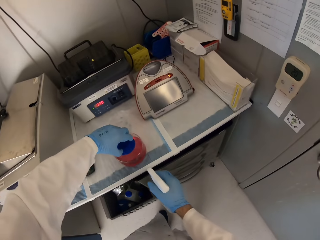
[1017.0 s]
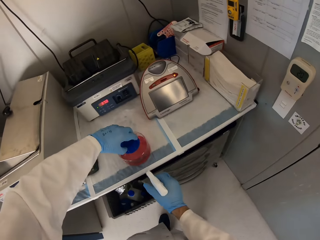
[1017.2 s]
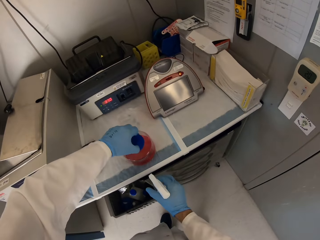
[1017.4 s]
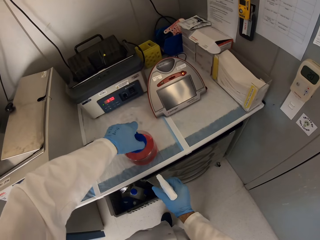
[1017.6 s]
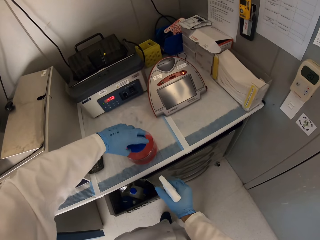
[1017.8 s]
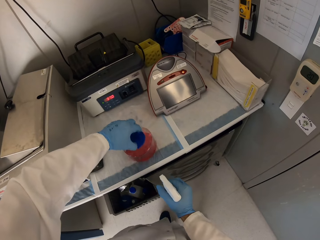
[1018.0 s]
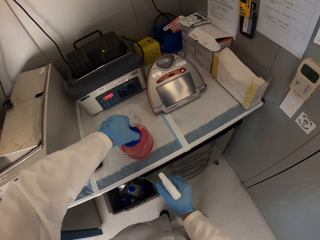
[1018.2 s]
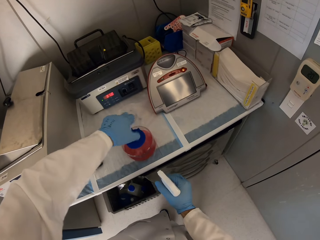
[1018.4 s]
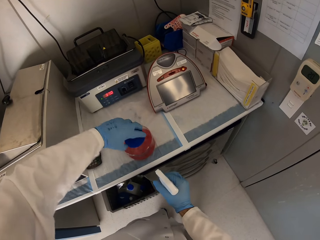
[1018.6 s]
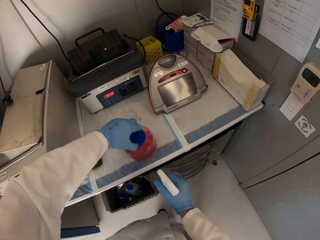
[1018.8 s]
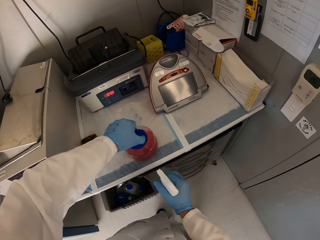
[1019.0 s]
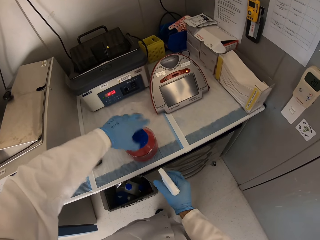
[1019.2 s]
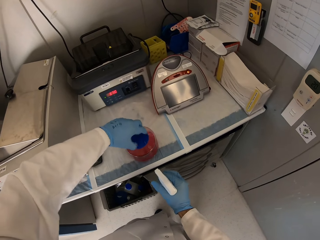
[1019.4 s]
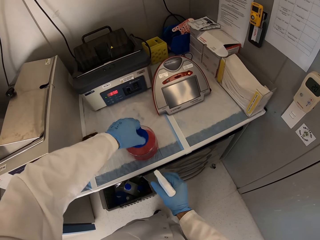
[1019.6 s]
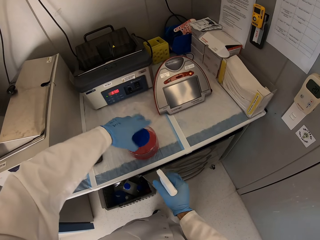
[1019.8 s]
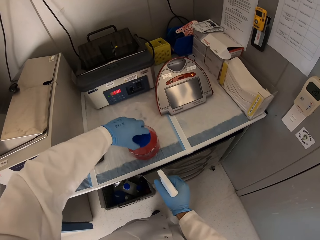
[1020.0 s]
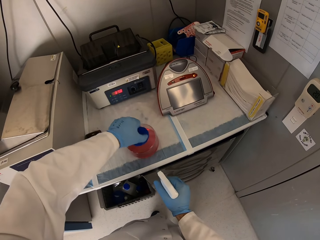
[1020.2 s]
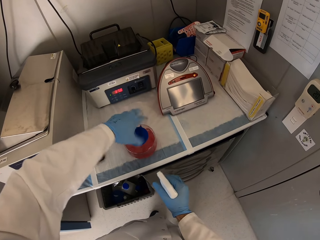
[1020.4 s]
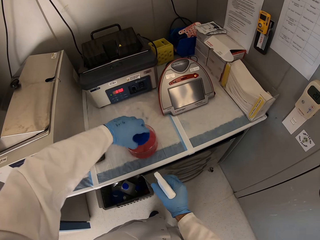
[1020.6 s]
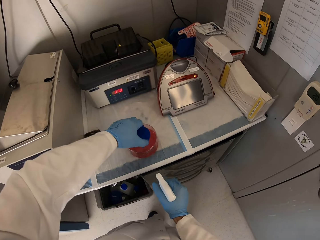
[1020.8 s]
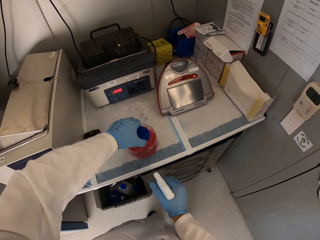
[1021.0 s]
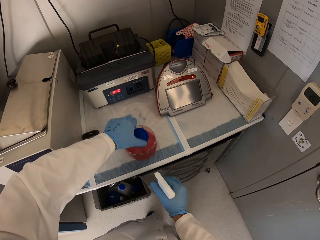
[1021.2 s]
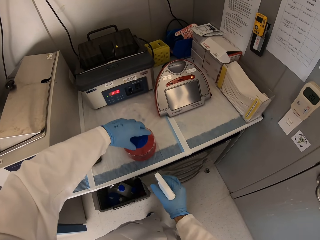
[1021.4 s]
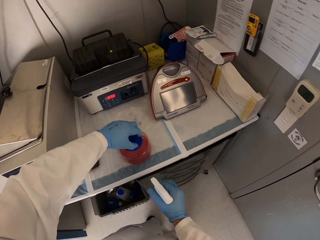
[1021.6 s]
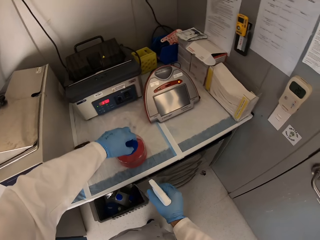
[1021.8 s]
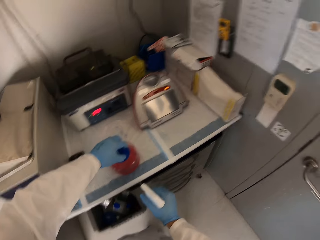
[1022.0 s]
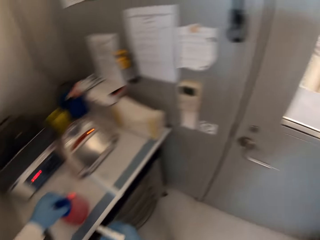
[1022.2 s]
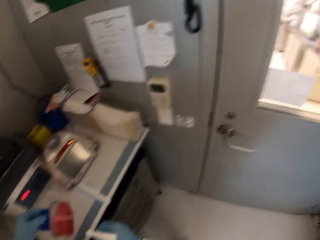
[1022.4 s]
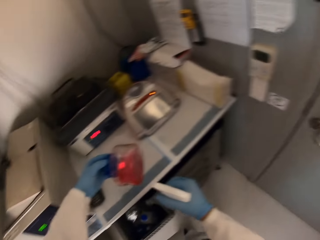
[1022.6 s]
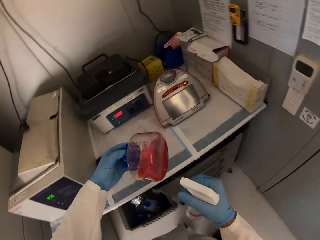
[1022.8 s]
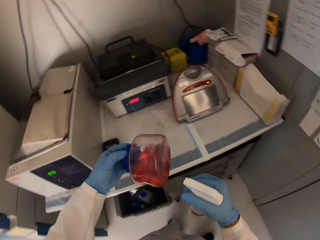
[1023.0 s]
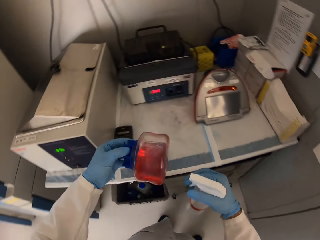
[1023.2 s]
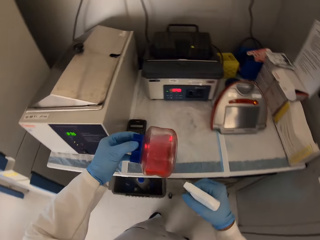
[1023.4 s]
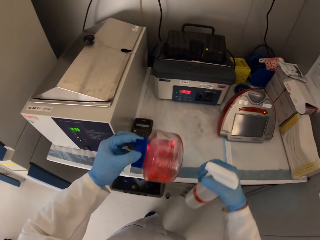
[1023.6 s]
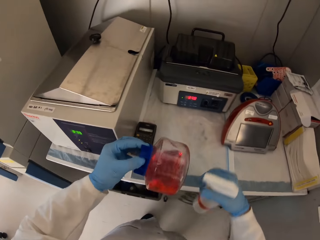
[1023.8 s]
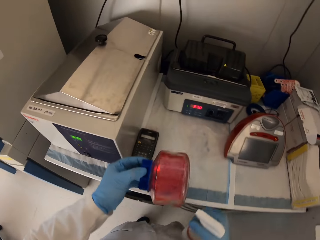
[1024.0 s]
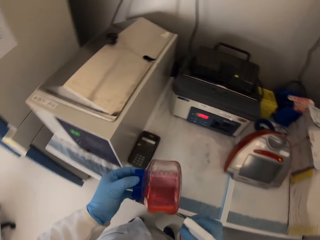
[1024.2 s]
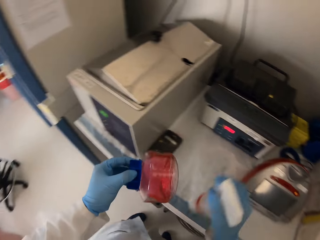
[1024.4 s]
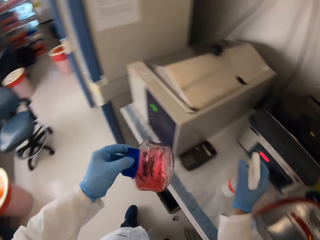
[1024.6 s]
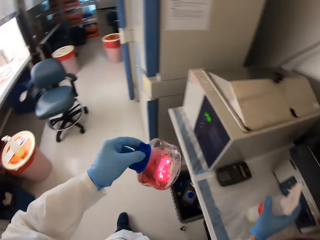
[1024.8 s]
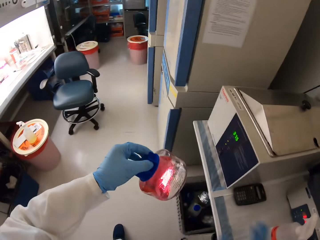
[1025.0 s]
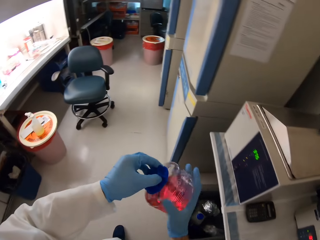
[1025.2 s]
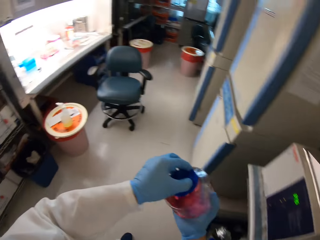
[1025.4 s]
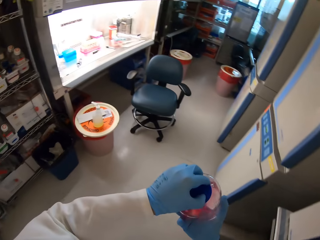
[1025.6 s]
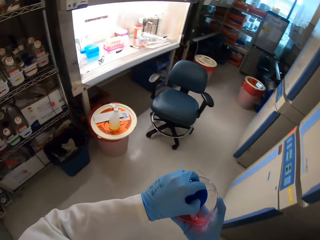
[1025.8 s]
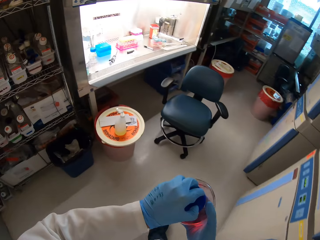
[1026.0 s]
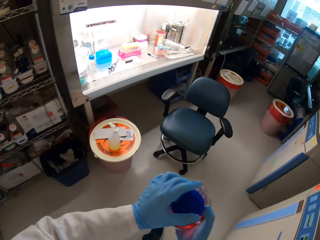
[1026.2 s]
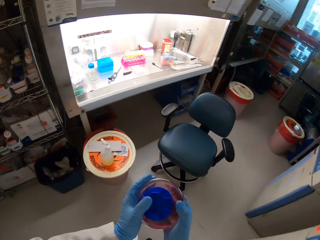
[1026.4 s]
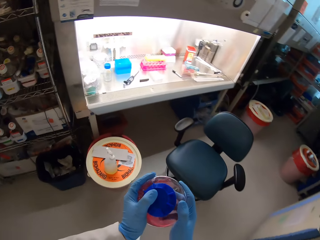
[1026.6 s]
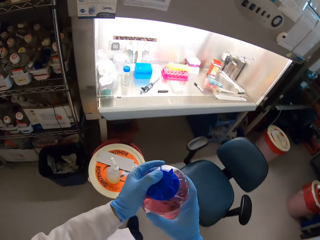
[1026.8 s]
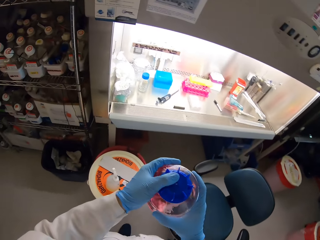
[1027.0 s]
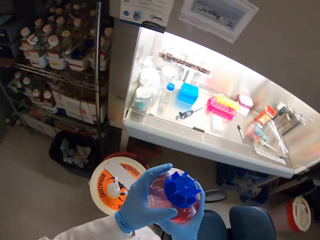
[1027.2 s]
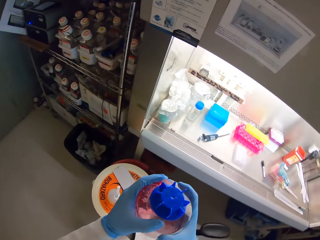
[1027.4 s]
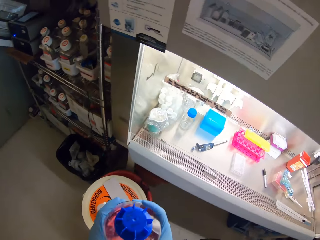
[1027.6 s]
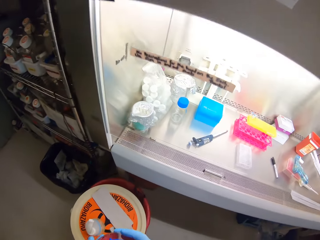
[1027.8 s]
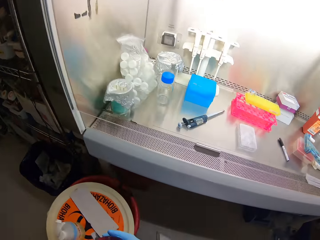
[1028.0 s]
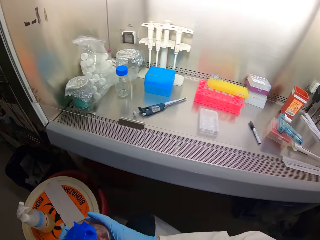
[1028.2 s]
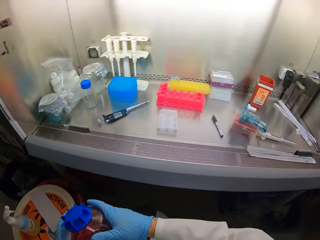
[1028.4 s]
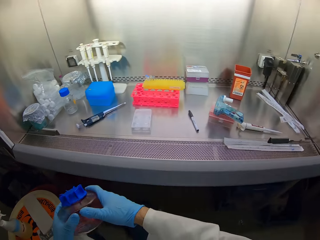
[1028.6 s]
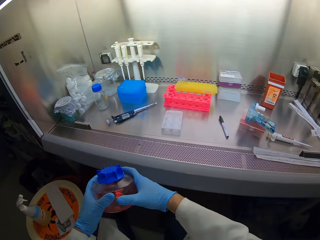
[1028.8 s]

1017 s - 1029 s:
The camera wearer sanitizes the specimen. They walk around.

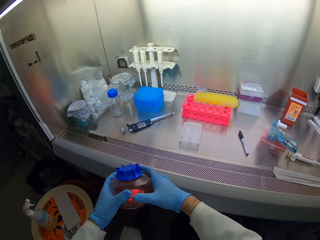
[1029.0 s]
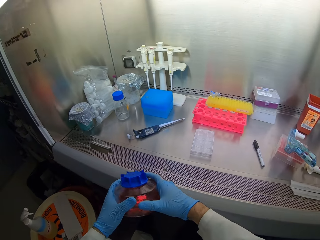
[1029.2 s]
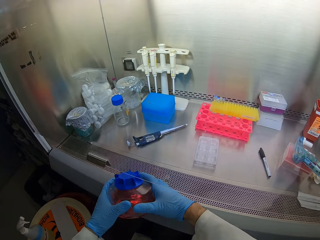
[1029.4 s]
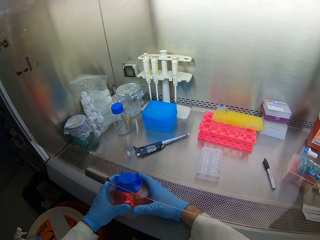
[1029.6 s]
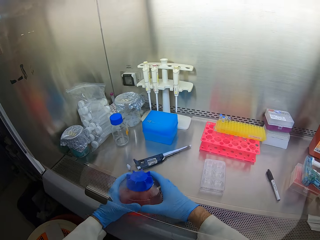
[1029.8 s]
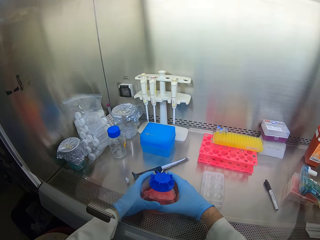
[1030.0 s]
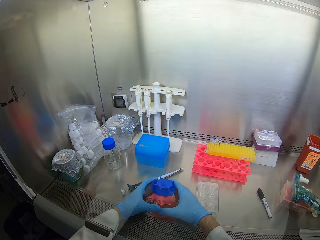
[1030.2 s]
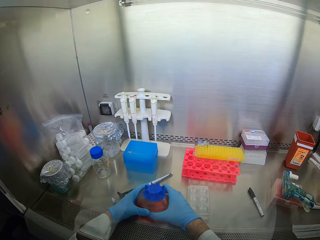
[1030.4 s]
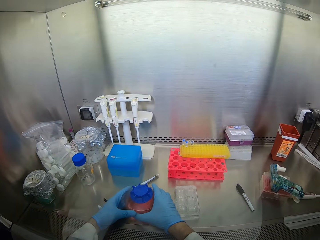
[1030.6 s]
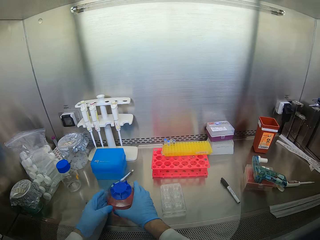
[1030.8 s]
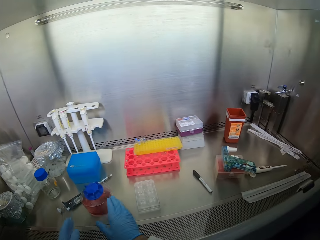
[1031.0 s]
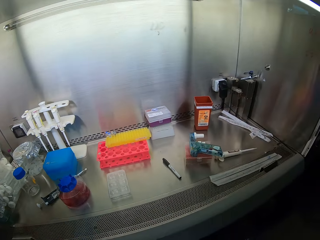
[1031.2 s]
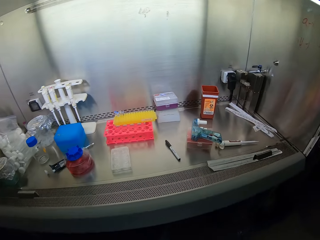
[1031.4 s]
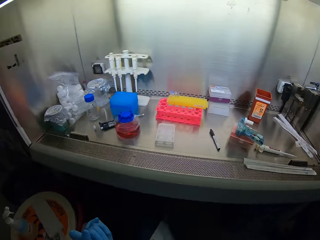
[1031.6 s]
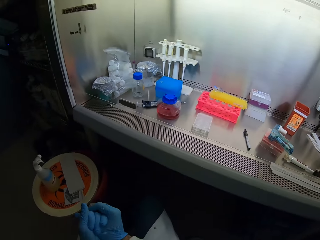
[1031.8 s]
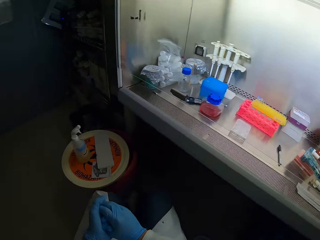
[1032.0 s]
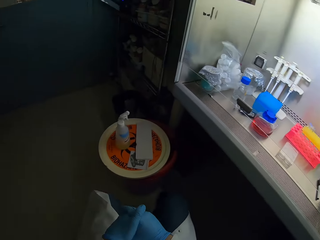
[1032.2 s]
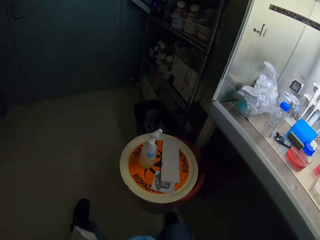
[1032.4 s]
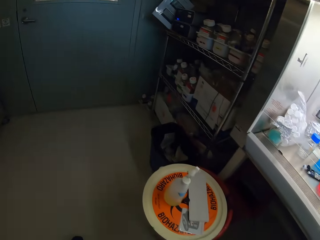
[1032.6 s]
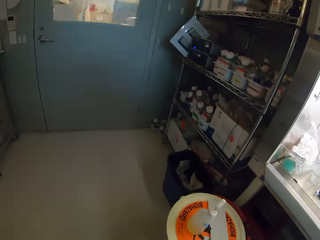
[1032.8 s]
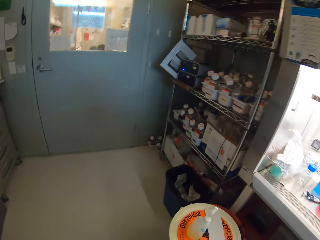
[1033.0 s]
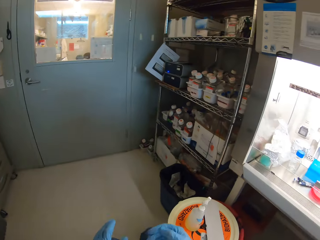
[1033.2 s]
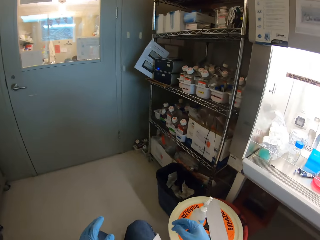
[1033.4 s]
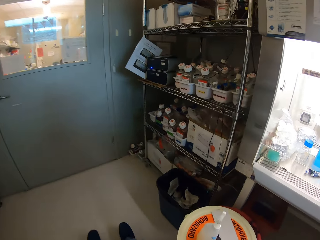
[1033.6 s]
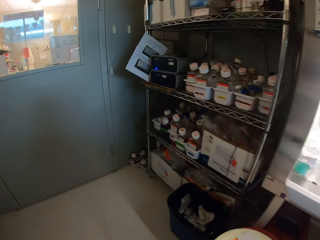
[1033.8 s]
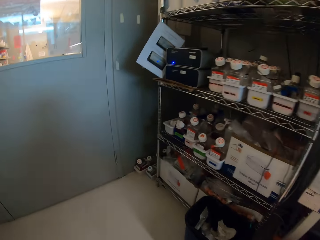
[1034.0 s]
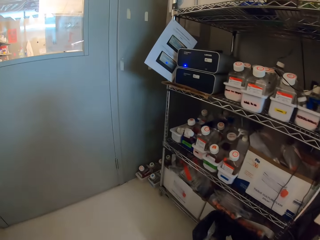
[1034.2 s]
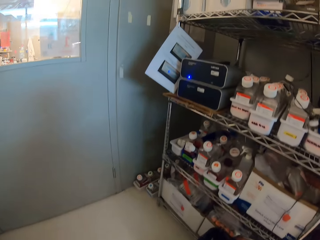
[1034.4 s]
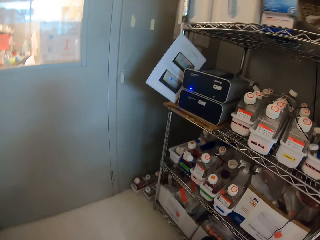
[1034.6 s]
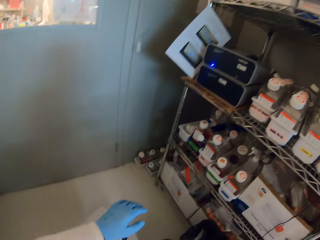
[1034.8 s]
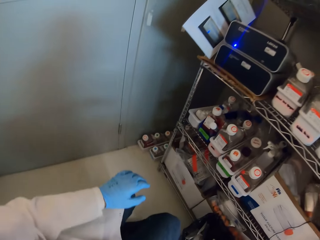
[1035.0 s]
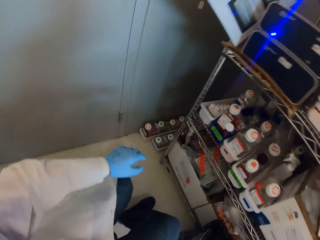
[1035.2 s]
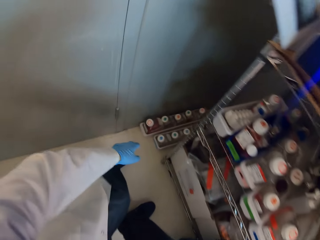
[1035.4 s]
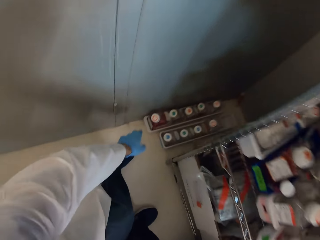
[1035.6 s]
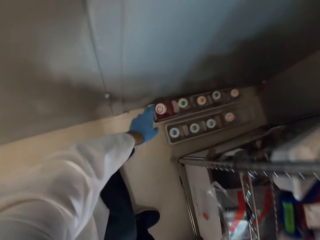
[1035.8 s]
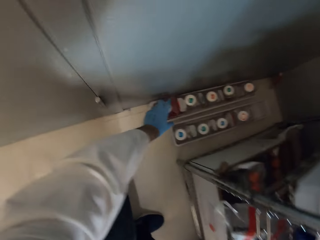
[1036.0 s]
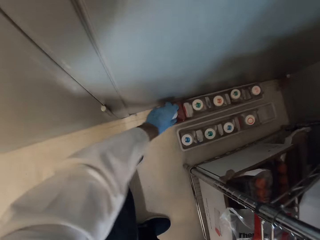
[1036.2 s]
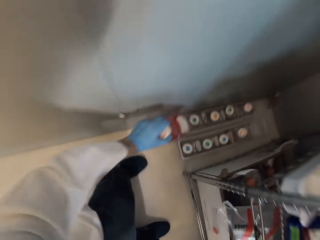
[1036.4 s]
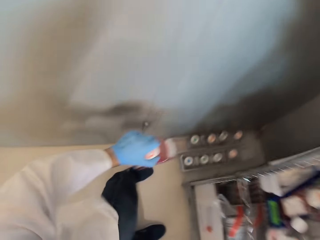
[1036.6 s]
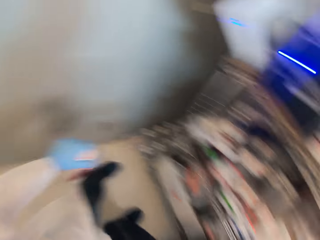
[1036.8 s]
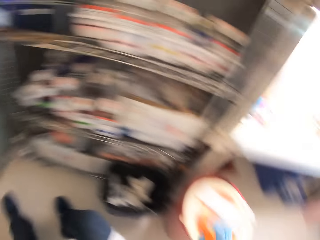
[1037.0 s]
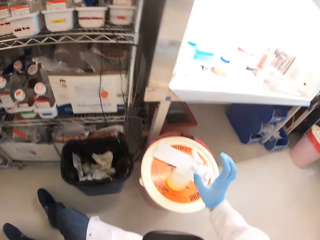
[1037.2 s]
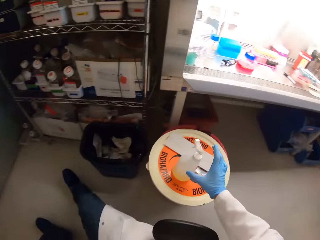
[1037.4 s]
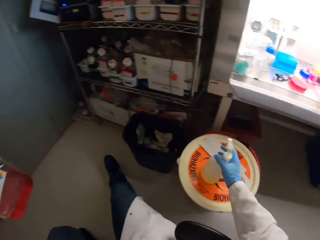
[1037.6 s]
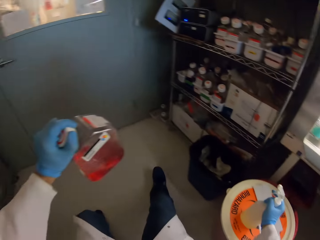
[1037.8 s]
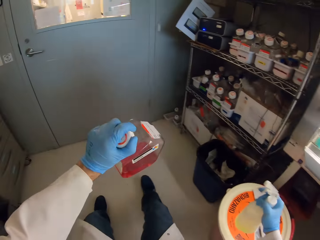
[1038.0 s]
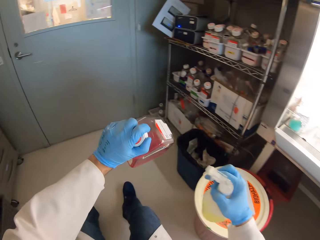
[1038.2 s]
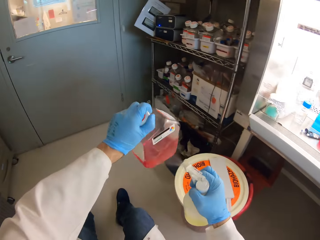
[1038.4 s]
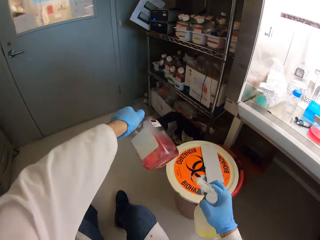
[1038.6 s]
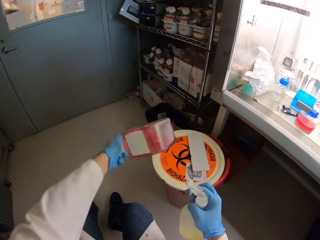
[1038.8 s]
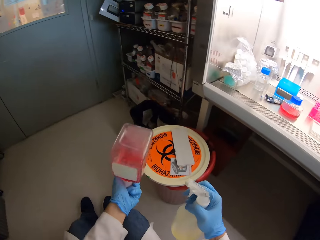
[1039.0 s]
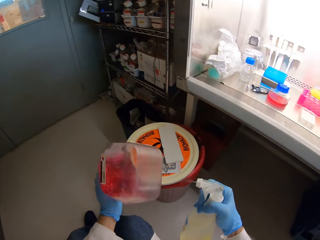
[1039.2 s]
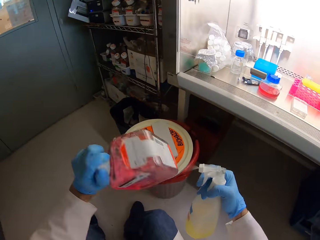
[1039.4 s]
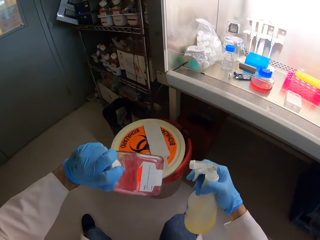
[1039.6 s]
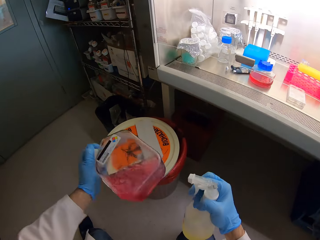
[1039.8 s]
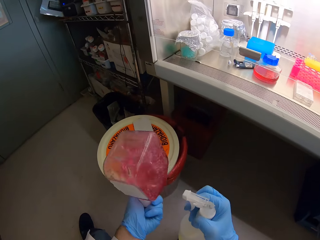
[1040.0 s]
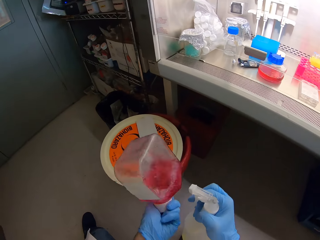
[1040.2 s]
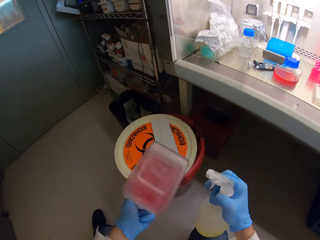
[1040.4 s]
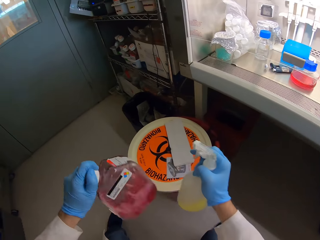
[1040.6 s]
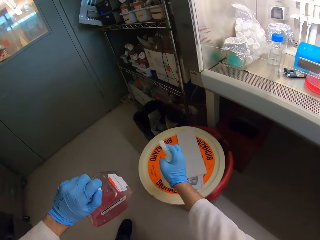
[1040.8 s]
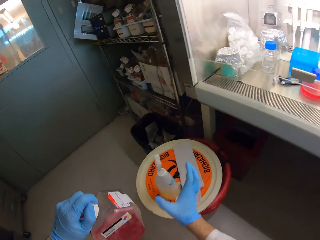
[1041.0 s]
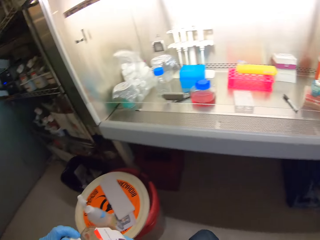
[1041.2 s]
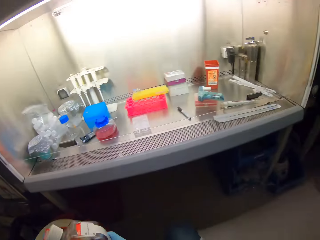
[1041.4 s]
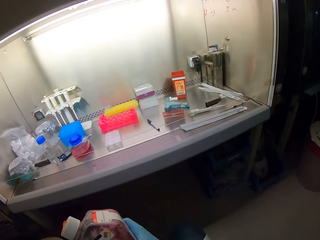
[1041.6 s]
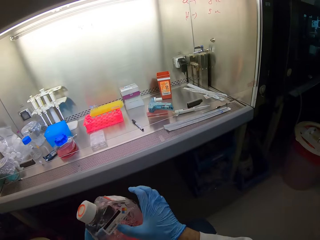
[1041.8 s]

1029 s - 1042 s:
The camera wearer puts the bottle down. They swing with the chair. They pick up and sanitize another jar.
